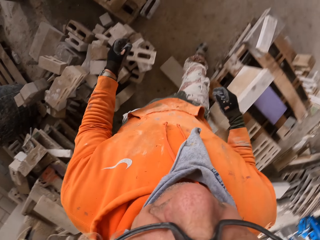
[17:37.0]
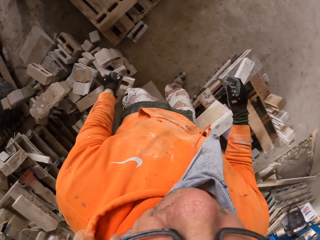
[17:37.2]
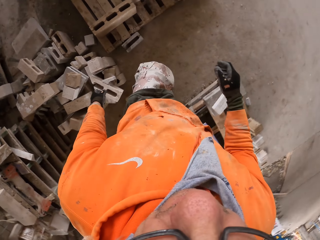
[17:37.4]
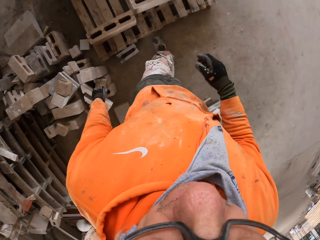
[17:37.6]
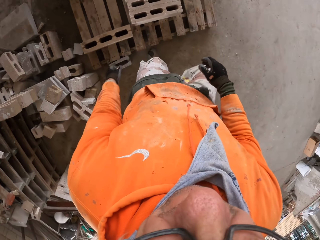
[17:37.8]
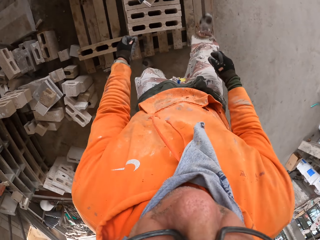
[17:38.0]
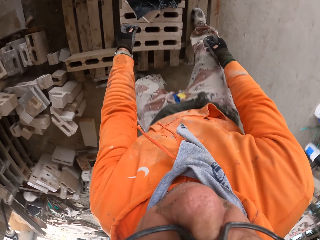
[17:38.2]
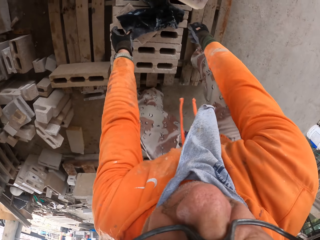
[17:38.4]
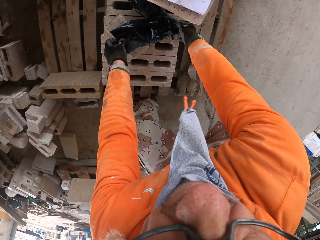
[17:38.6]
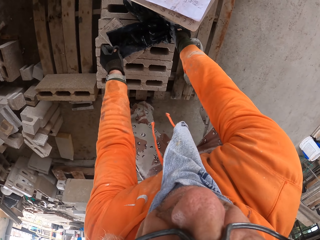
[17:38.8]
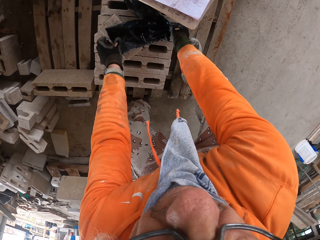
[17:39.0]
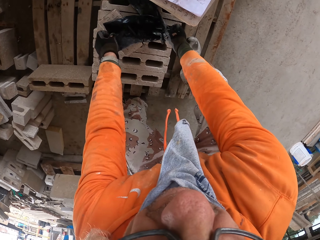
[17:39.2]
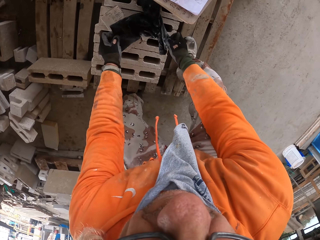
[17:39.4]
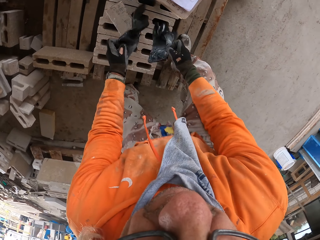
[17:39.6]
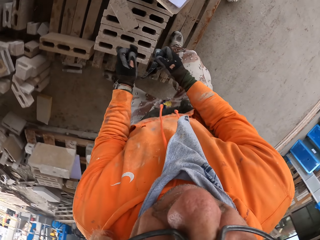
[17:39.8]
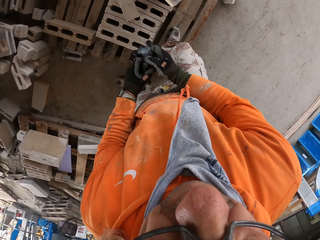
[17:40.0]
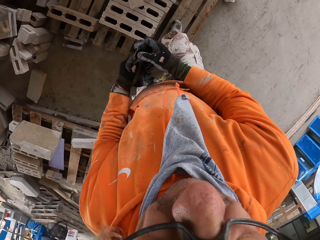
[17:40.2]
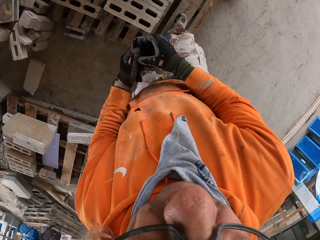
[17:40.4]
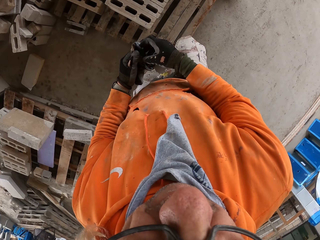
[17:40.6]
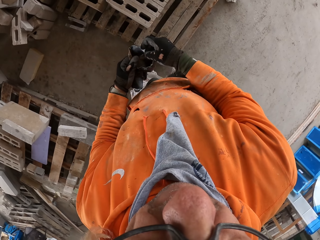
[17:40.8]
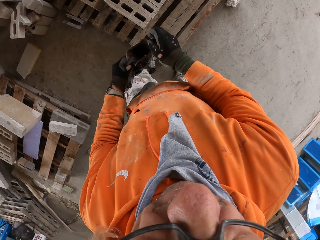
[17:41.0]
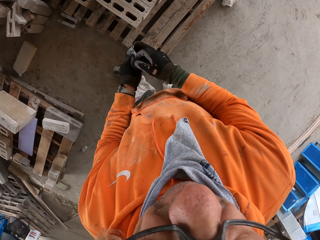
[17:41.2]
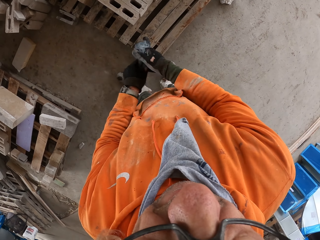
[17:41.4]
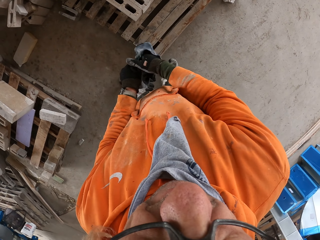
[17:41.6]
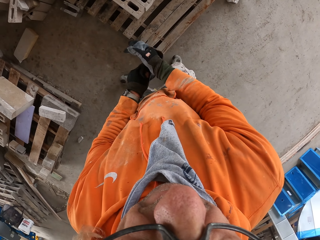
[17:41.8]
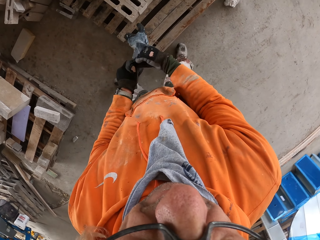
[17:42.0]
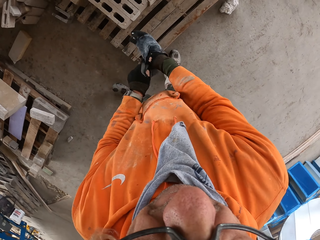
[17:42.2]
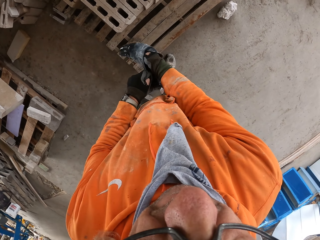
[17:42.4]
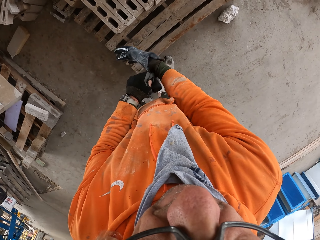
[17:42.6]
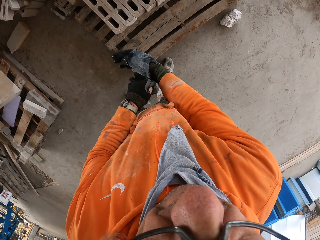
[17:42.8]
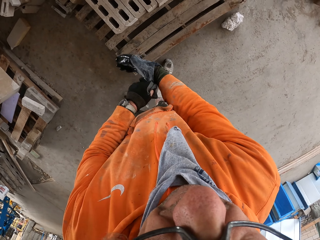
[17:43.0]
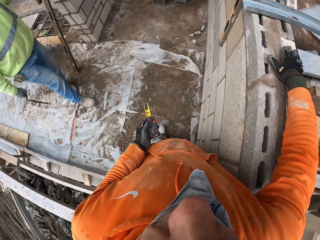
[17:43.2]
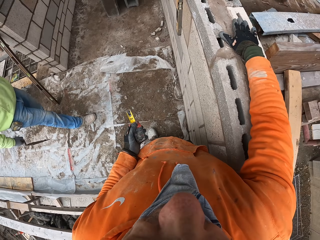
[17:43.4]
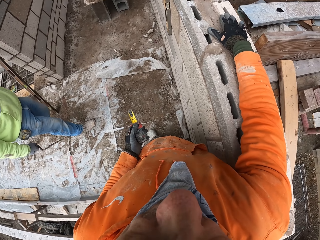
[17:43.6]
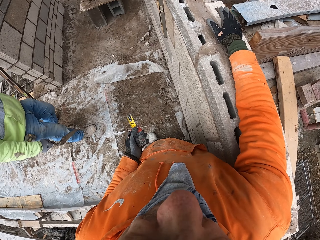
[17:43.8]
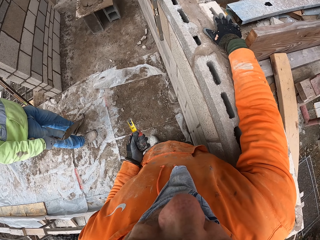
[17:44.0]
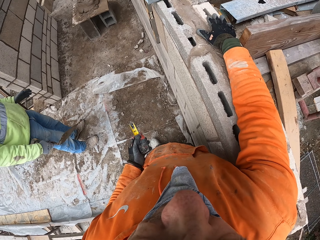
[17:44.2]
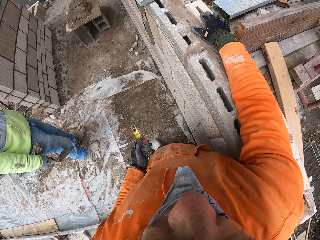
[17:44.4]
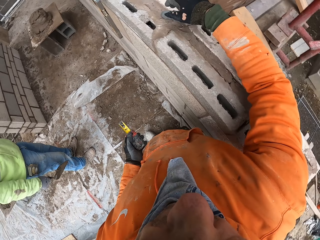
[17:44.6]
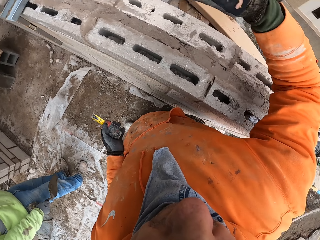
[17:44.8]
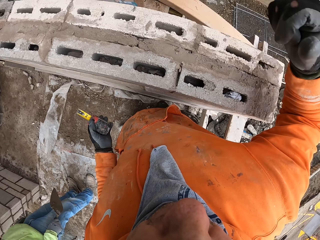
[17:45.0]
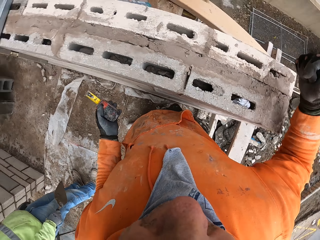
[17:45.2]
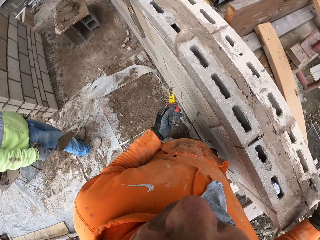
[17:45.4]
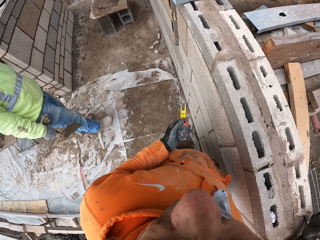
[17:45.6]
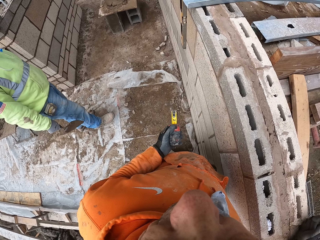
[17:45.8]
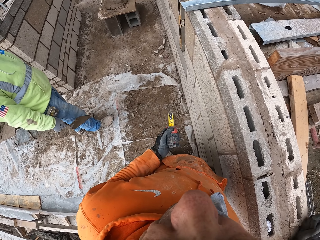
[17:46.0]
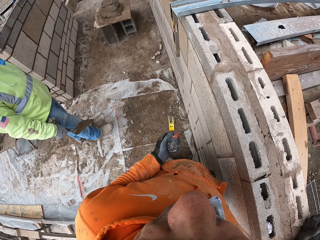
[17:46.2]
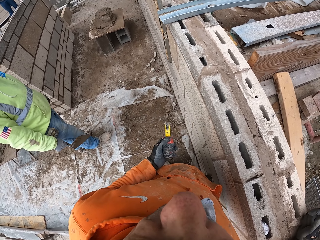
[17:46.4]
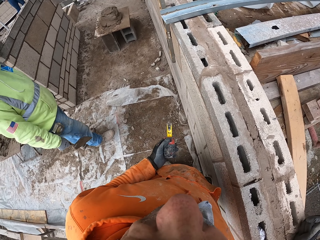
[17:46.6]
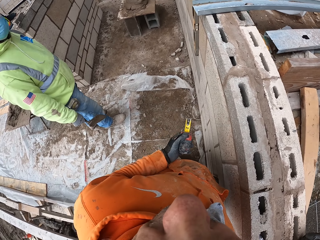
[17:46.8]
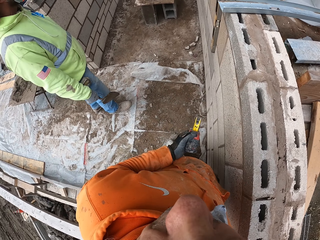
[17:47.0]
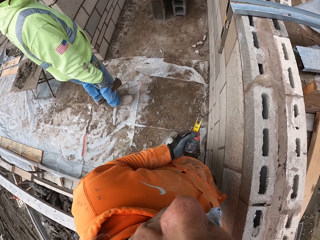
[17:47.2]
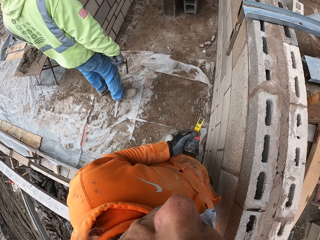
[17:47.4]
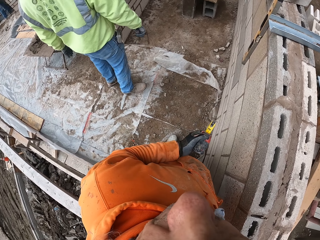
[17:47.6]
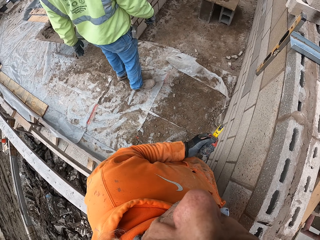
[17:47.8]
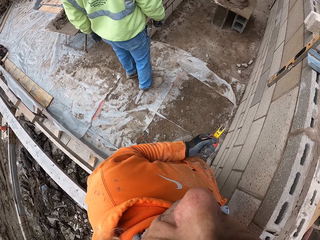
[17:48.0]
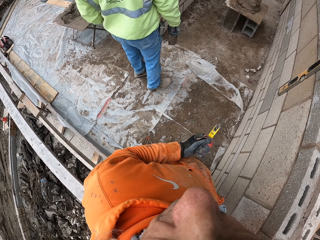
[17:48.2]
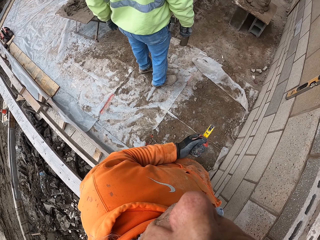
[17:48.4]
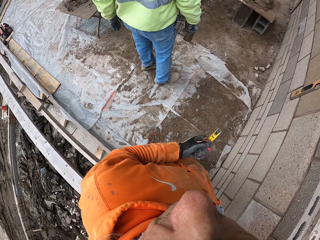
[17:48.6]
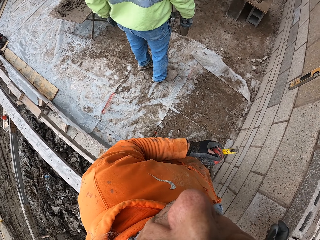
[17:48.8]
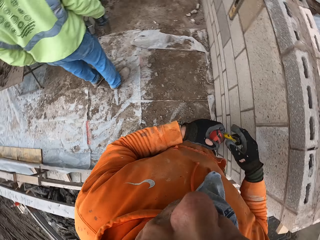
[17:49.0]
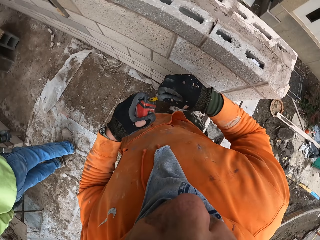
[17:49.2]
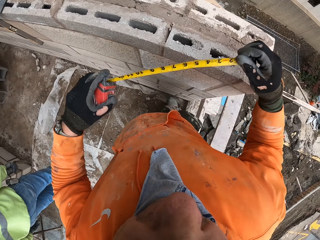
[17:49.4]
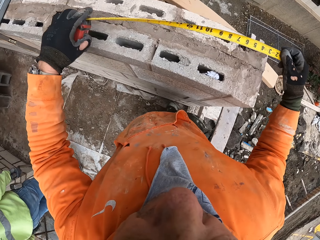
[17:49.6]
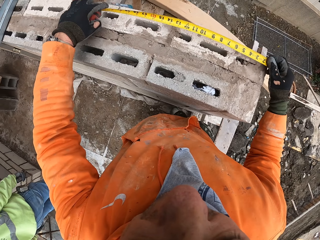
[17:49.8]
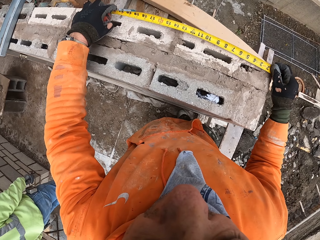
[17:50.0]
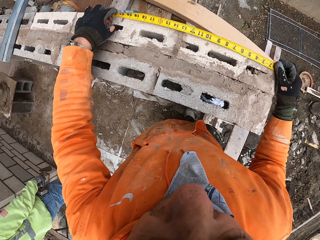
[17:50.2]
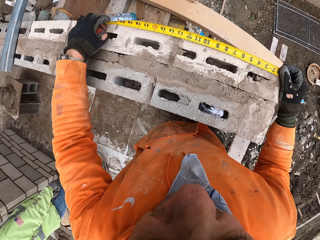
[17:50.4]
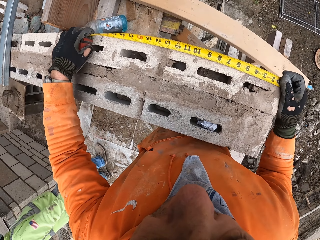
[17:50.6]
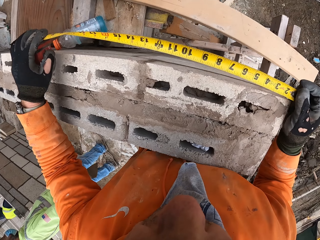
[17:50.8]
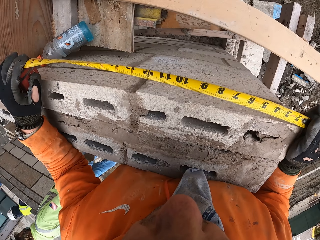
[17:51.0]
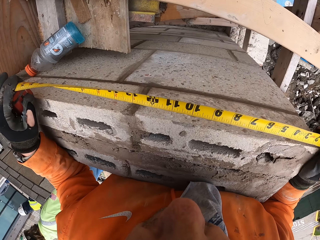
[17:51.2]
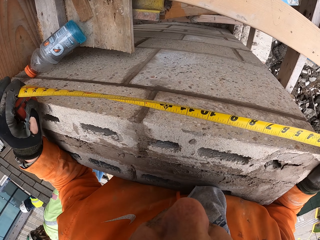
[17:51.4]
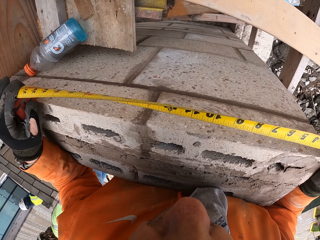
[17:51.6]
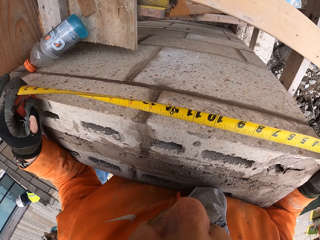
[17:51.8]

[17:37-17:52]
The camera wearer walks around a garage. They pick up gloves and put on the gloves. They look around a construction site. A man walks around the room. The camera wearer walks around the room, taps on blocks, and looks around the construction site. The man looks around the construction site. The camera wearer measures the blocks with a tape measure.

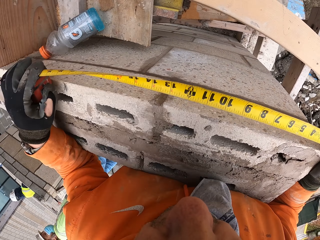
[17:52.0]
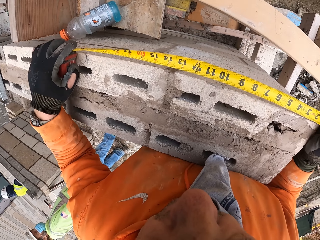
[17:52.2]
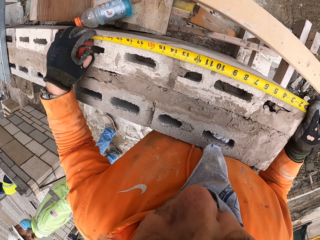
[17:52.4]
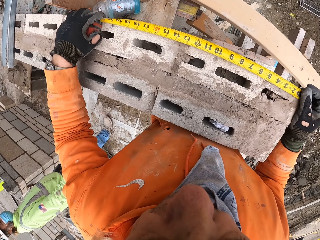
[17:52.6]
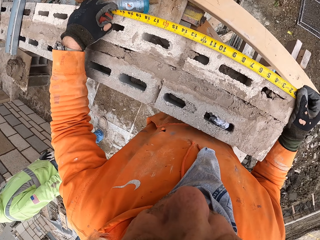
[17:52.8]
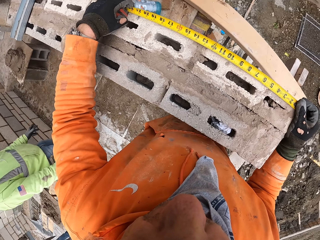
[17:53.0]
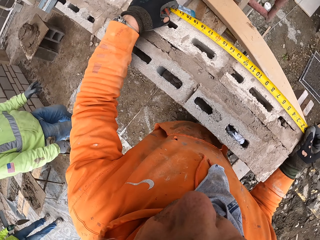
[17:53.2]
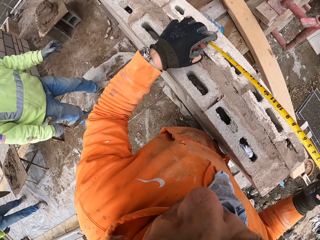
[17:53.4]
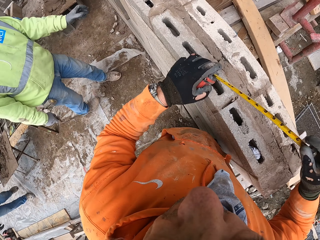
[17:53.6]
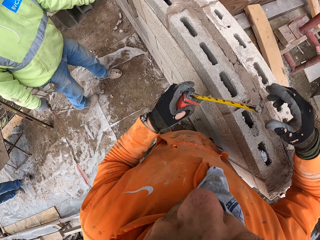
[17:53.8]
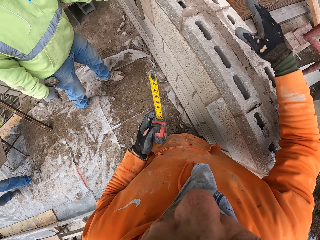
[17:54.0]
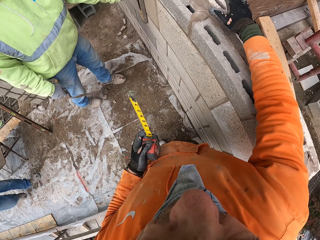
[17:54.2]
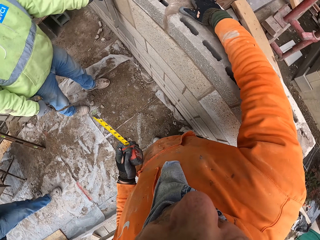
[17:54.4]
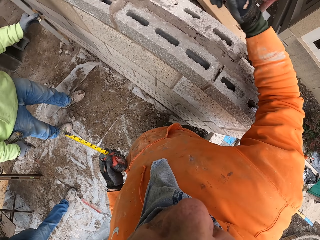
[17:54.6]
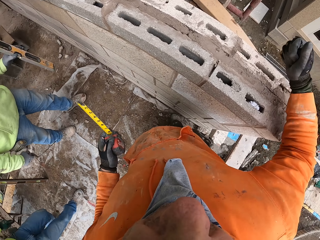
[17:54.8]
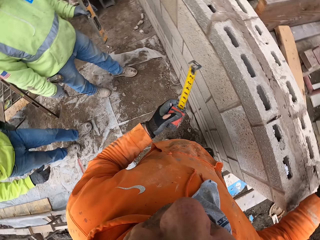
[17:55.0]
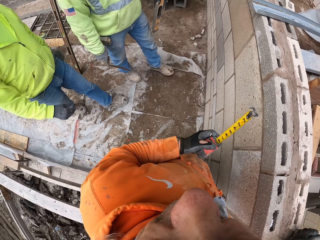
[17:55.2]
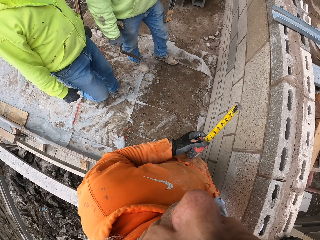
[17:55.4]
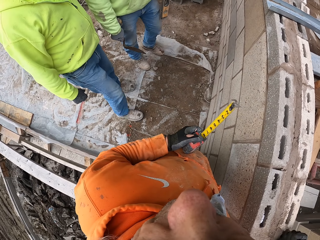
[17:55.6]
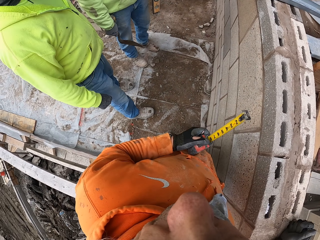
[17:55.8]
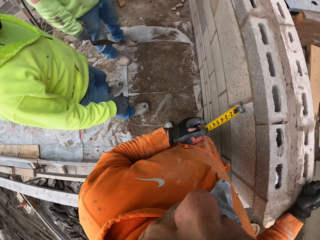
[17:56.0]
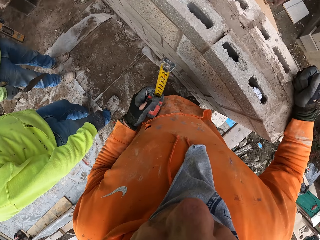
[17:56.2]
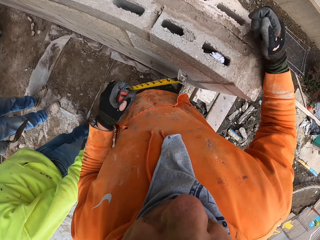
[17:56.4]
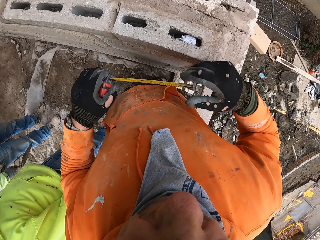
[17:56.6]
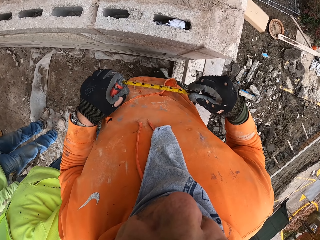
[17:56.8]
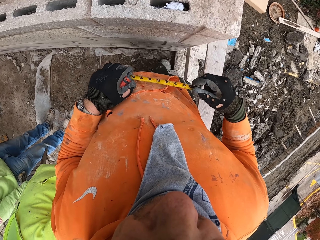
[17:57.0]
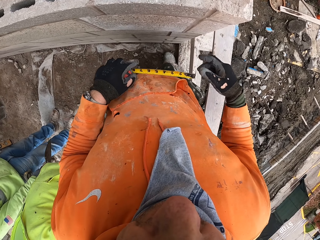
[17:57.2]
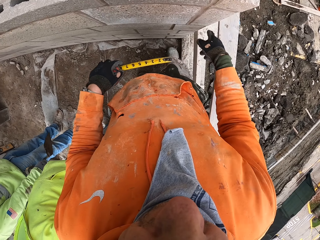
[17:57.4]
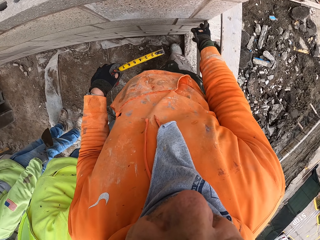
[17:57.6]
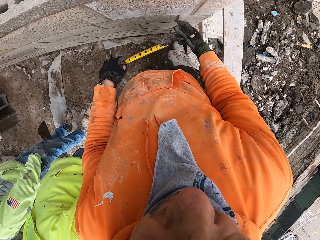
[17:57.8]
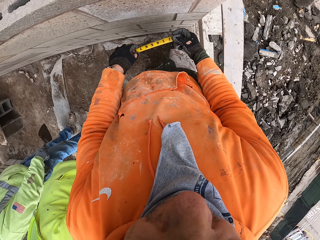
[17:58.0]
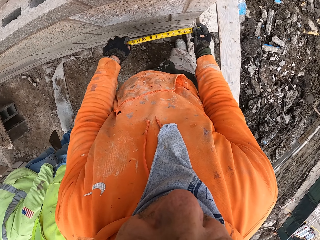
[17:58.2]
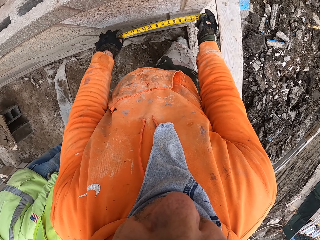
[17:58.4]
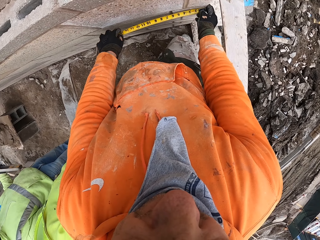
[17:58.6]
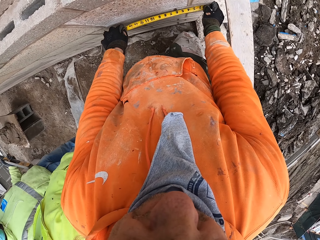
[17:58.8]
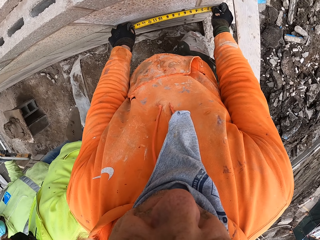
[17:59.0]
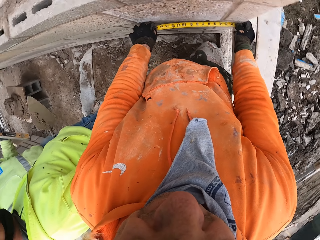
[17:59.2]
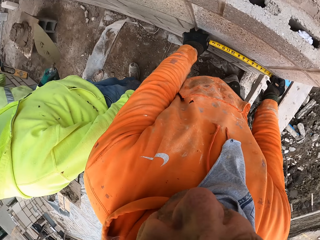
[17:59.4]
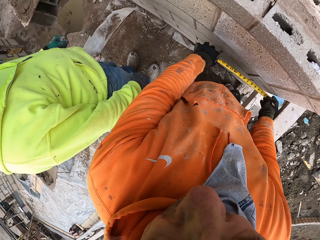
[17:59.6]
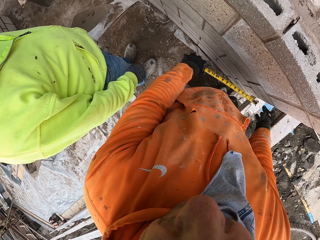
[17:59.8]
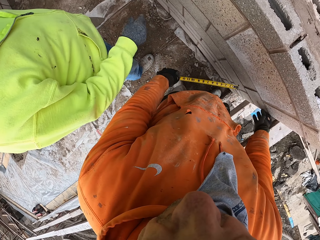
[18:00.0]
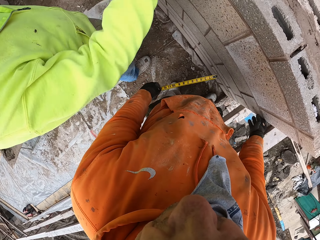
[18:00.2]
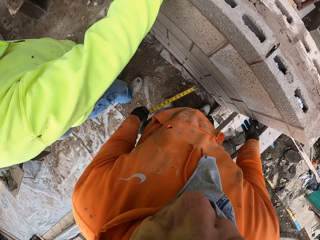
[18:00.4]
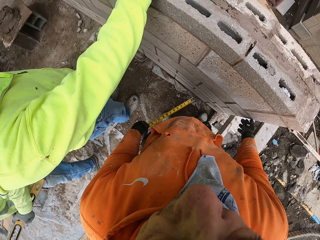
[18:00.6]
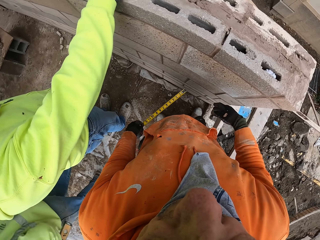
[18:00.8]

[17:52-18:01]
A man walks around a construction site. The camera wearer looks around the construction site and taps on a wall. Another man looks around the room. A third man looks around the room. Another man walks around the construction site. The camera wearer points at the wall and measures the wall or brick with a tape measure. The third man holds the brick.
